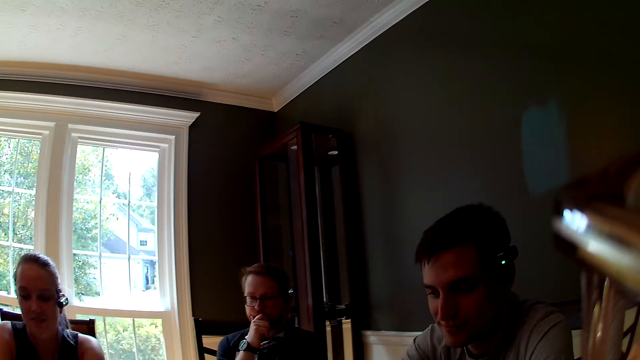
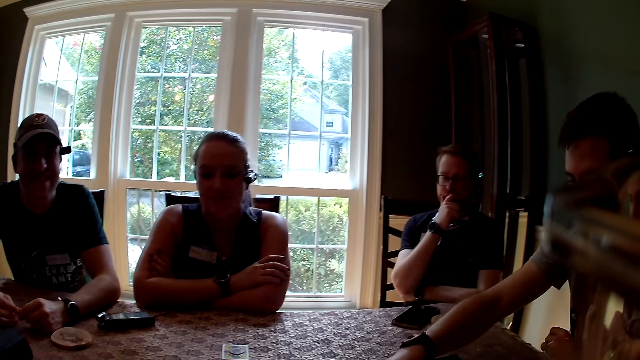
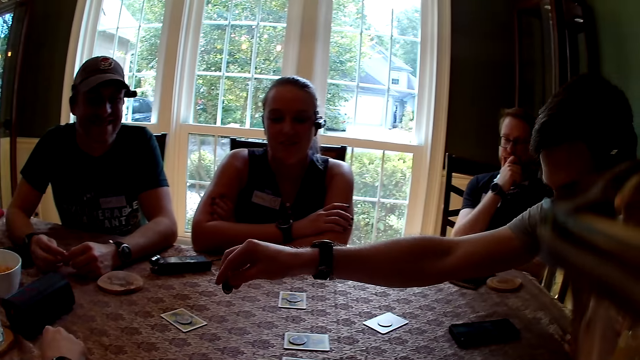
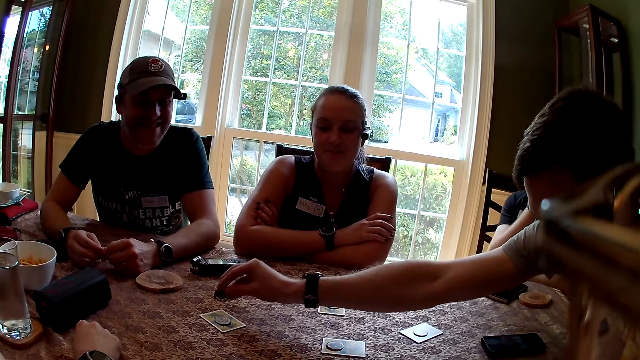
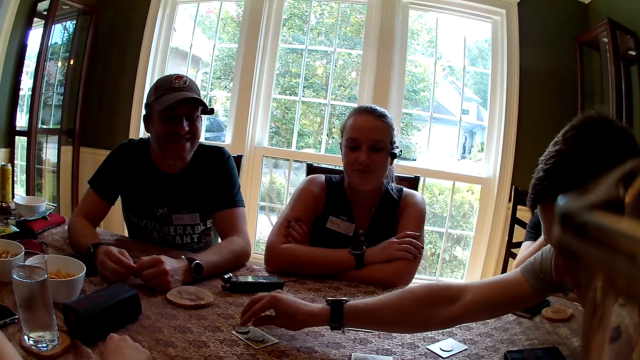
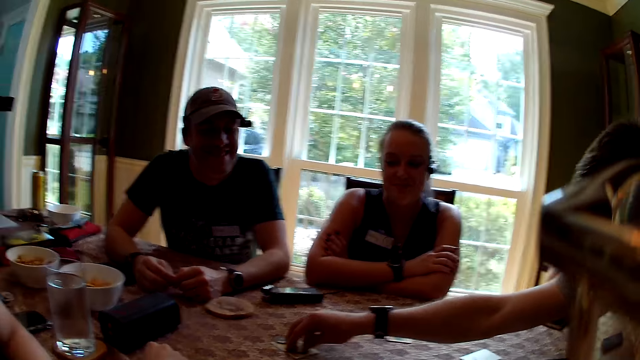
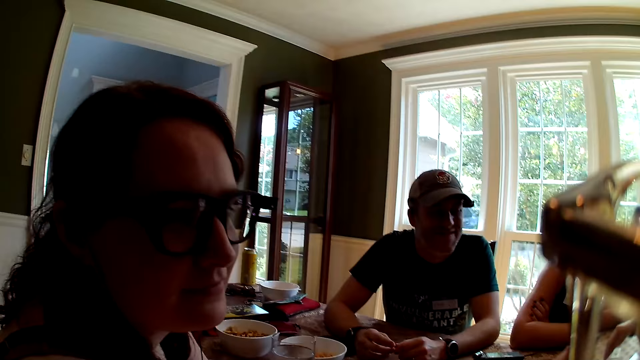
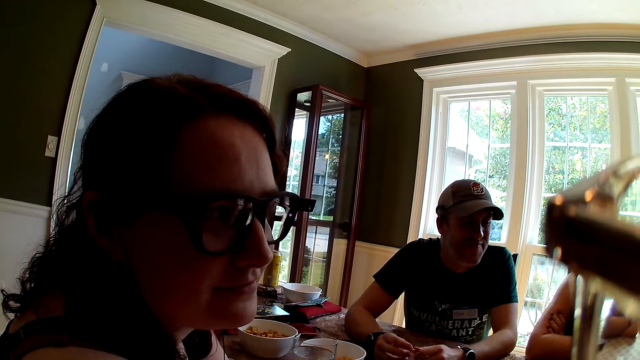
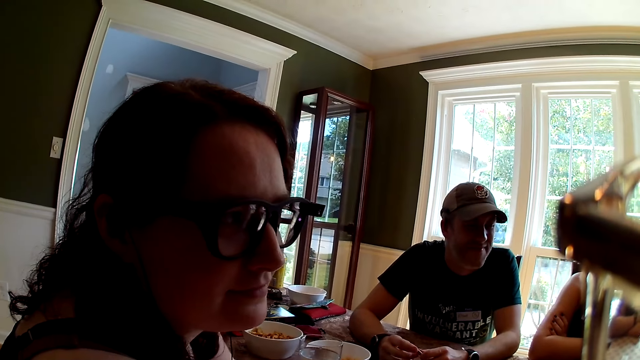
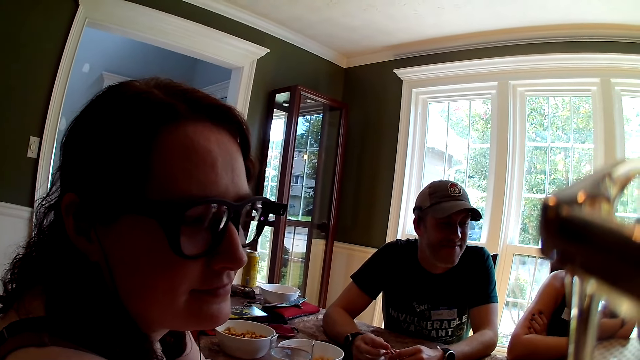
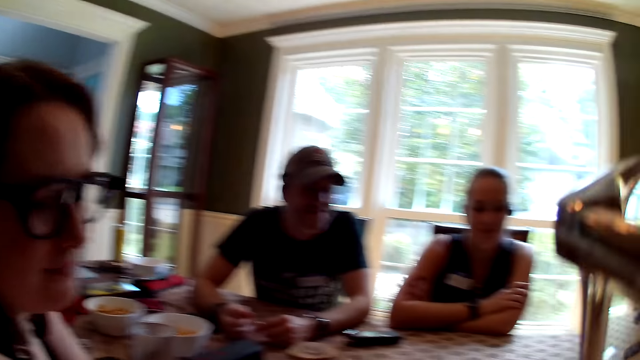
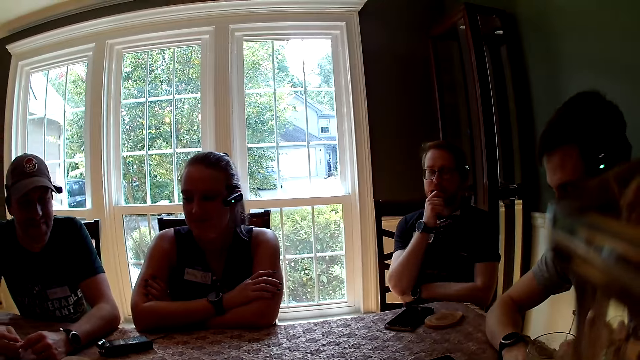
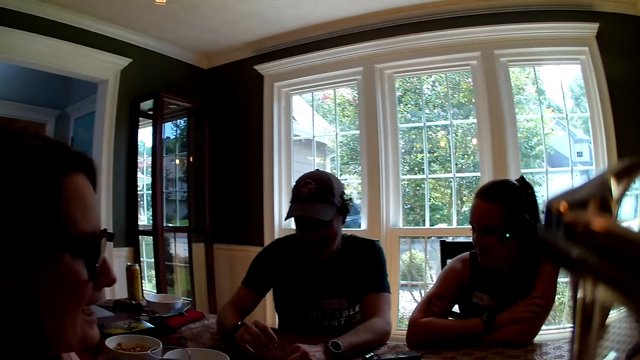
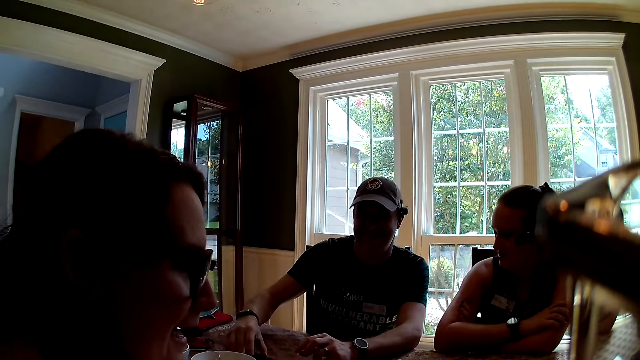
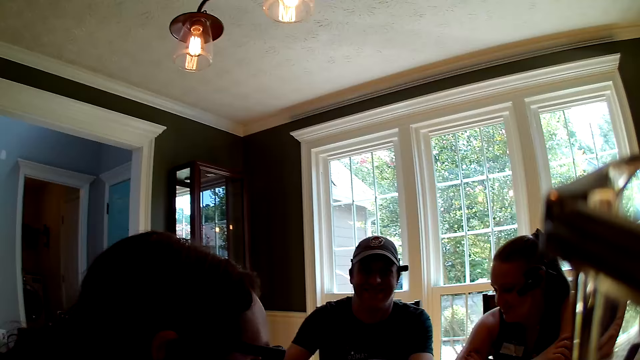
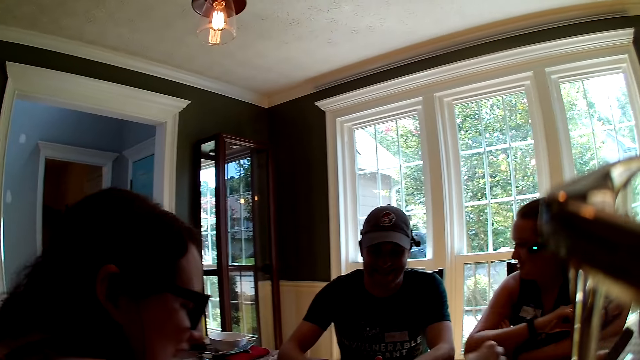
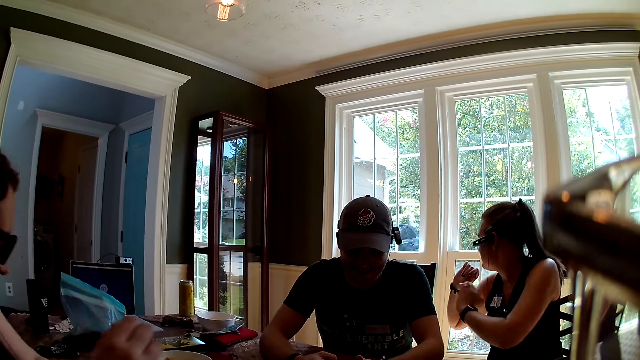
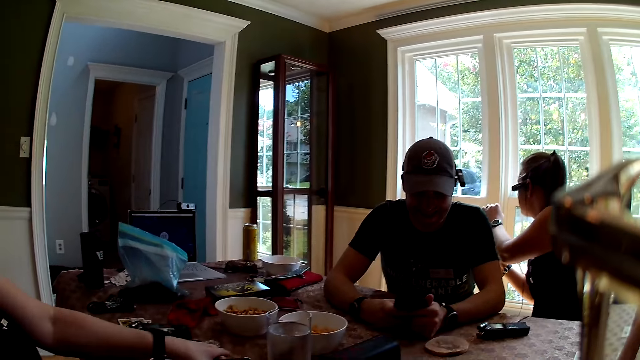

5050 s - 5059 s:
A man drops the token on the table with his right hand. He picks up the token on the table with his right hand. A woman speaks to the group of people at the table. Another man picks up a phone on the table with his right hand.

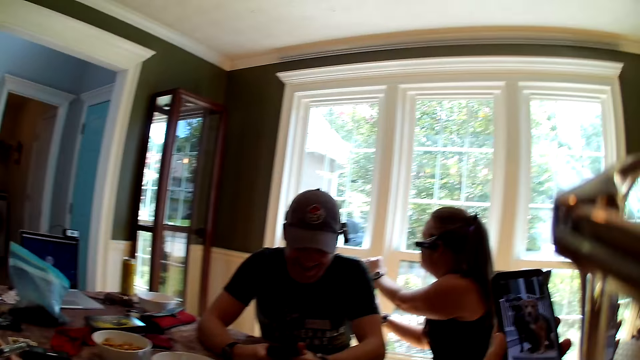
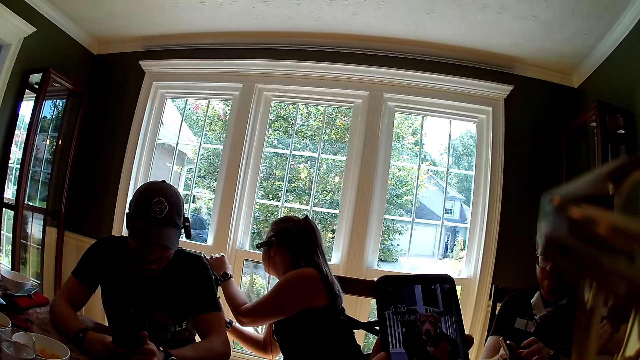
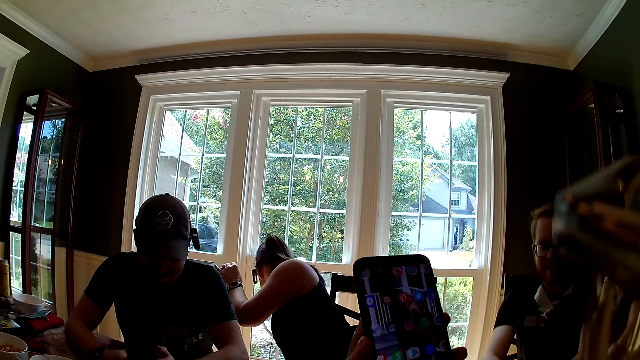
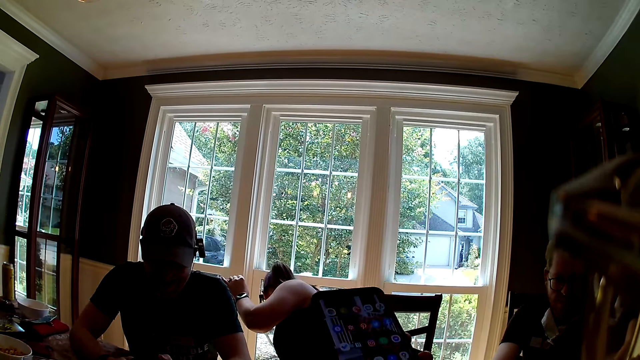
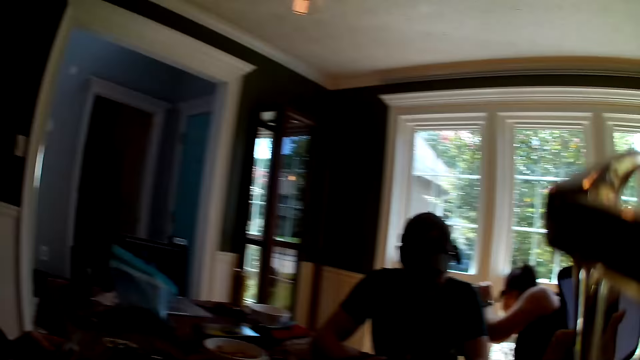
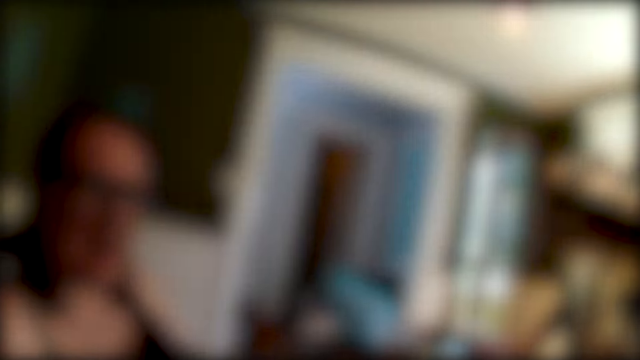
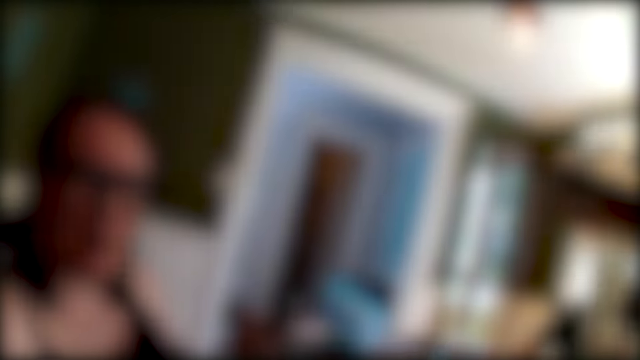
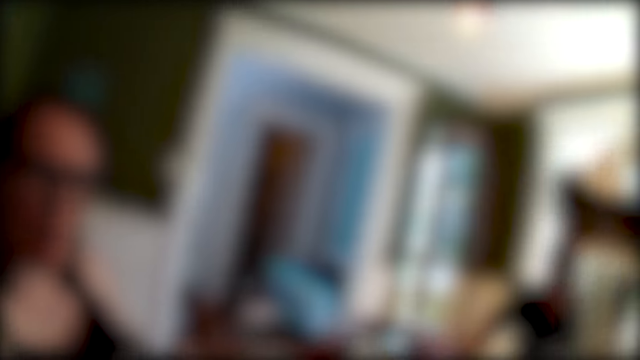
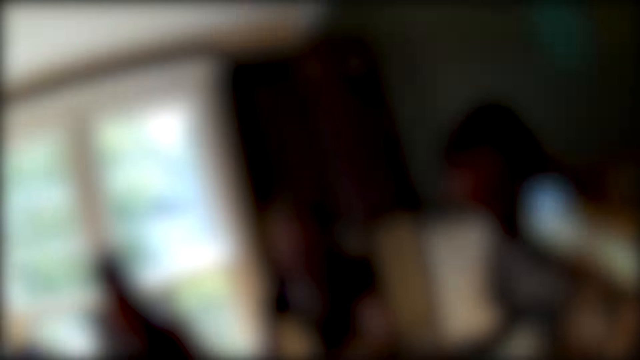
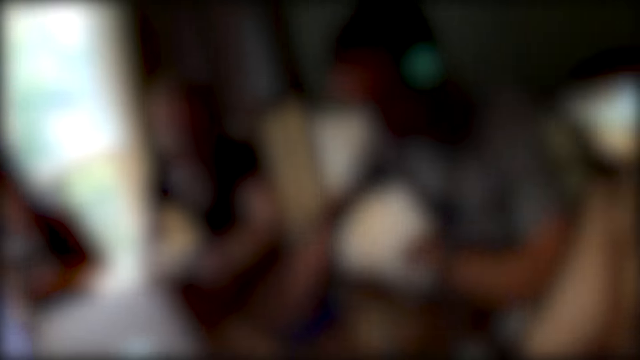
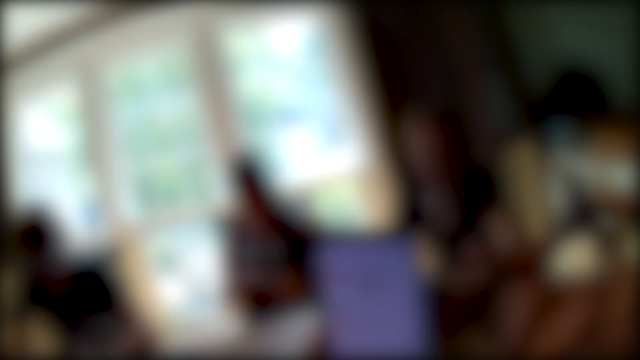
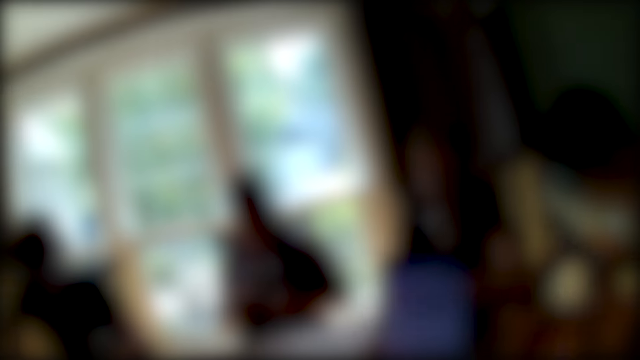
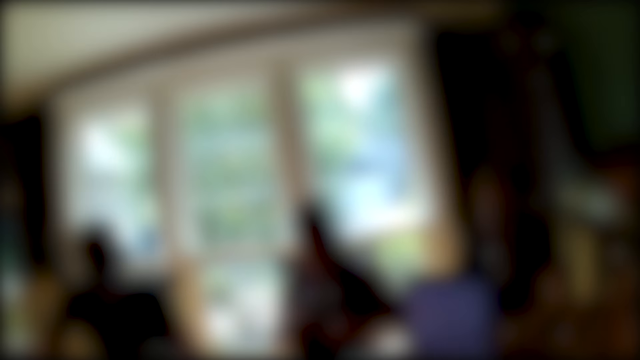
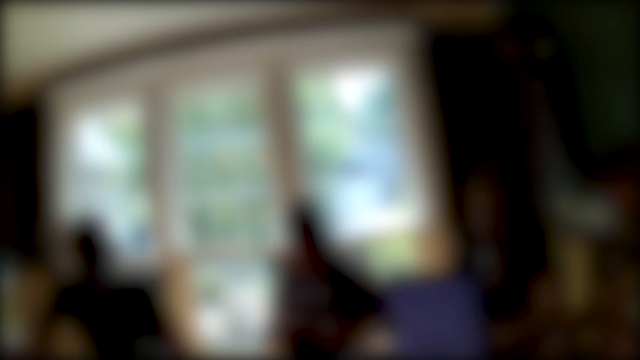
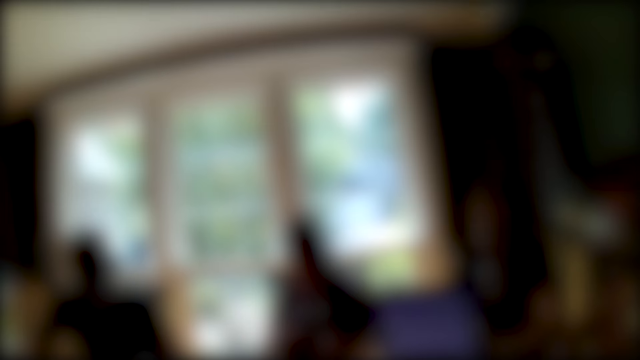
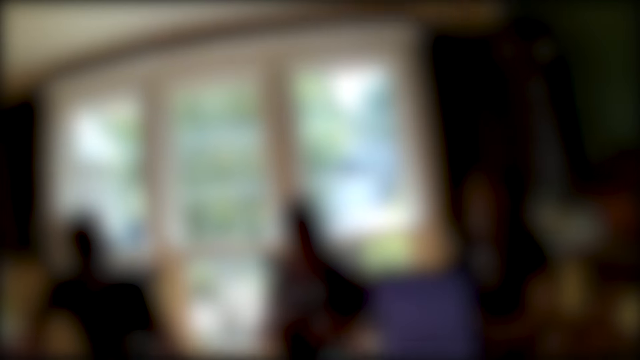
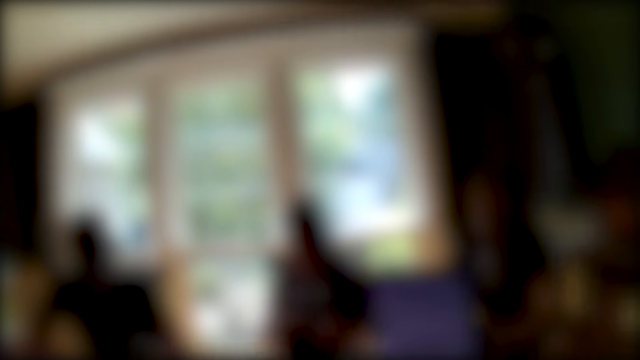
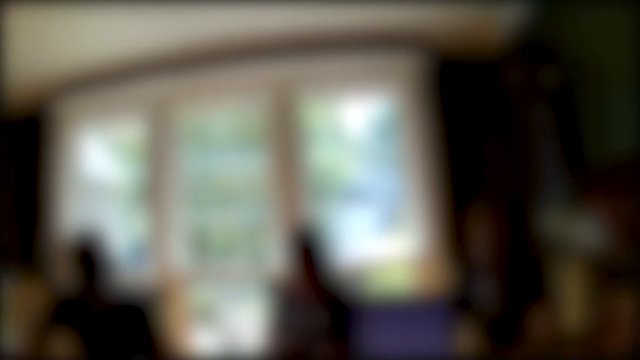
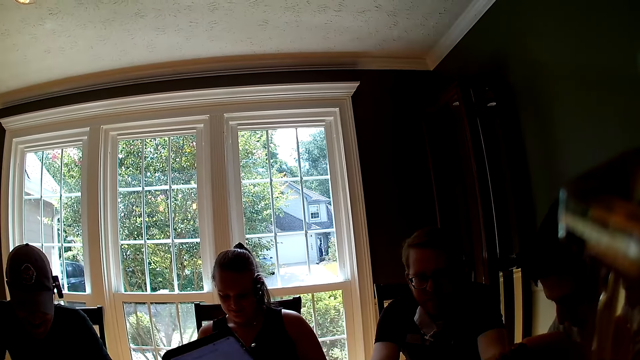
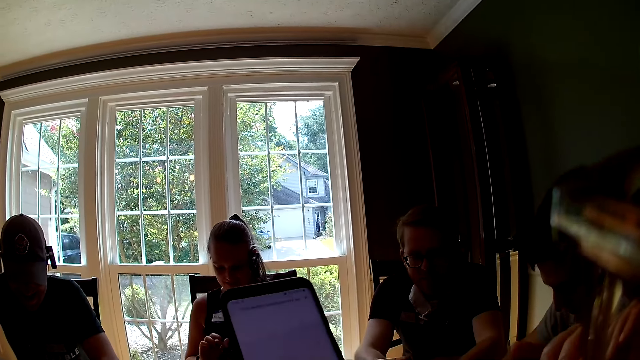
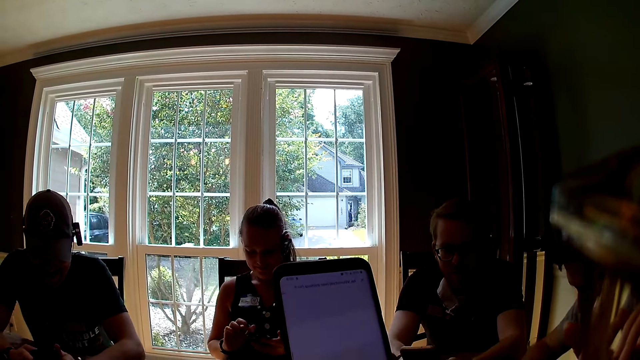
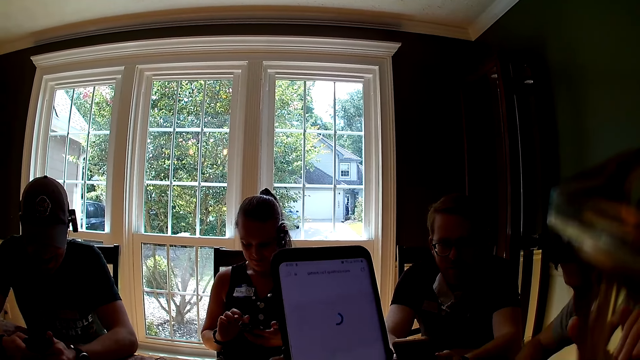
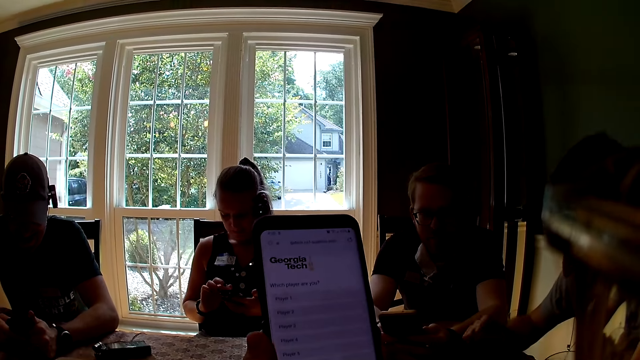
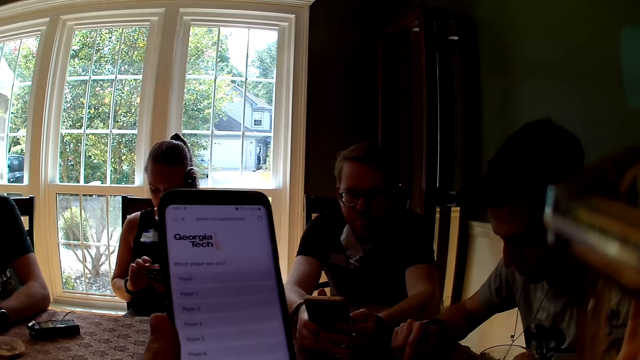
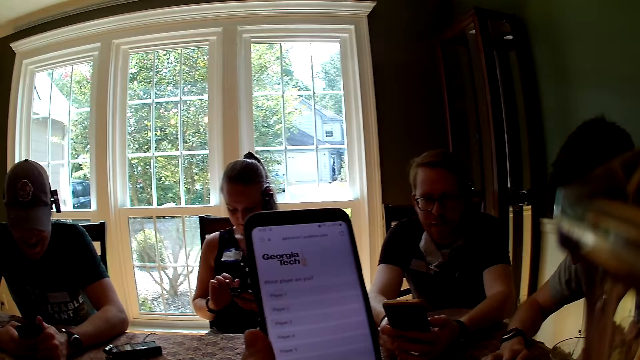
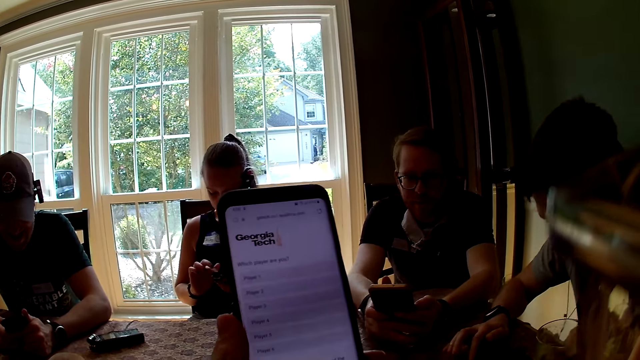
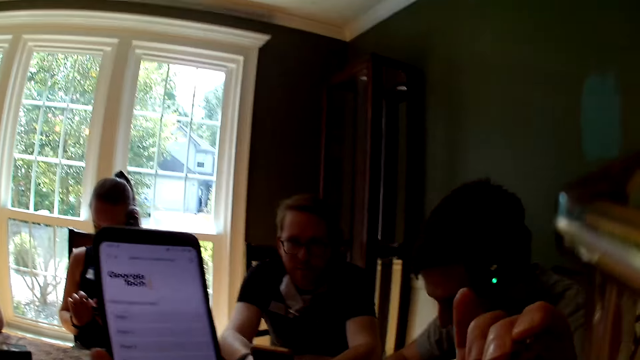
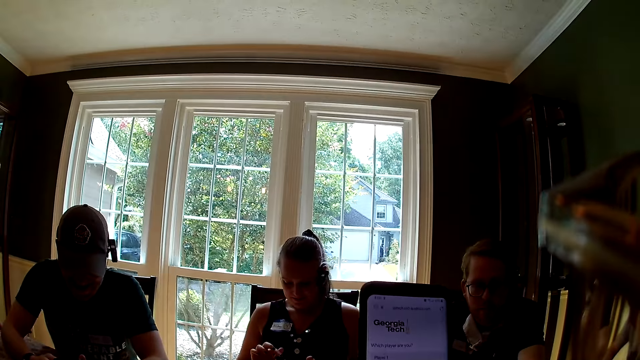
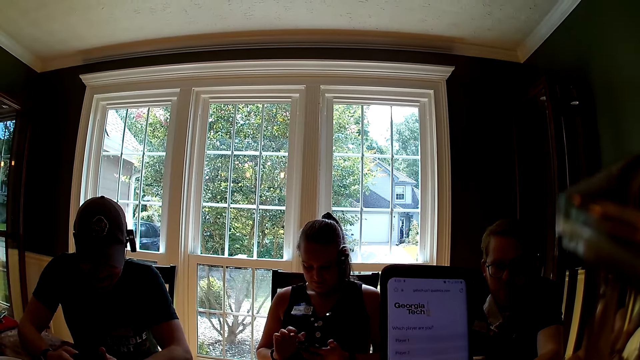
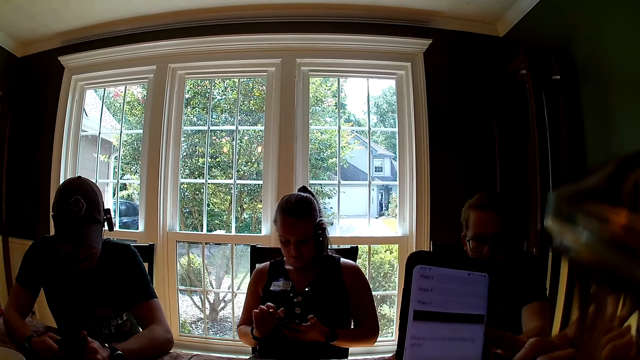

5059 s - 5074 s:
The camera wearer holds a phone in her left hand. A man operates the phone in his hands. The camera wearer operates the phone. A lady looks down. Another lady interacts with the camera wearer. The camera wearer operates the phone with her right hand. She operates the phone. The first lady operates a phone in her hands. The camera wearer operates the phone with her right hand.
